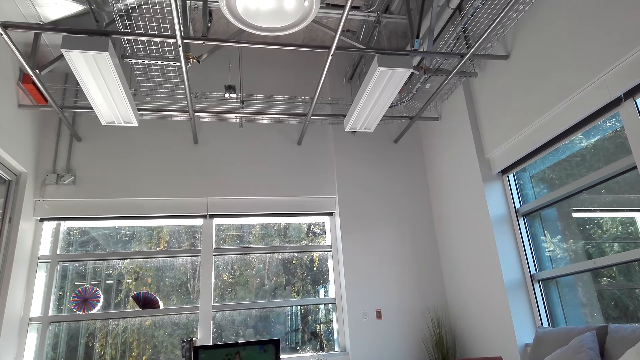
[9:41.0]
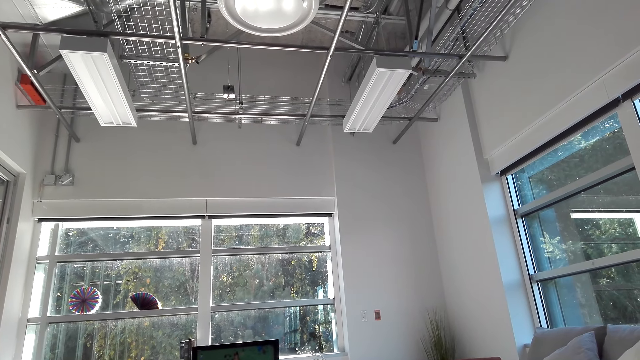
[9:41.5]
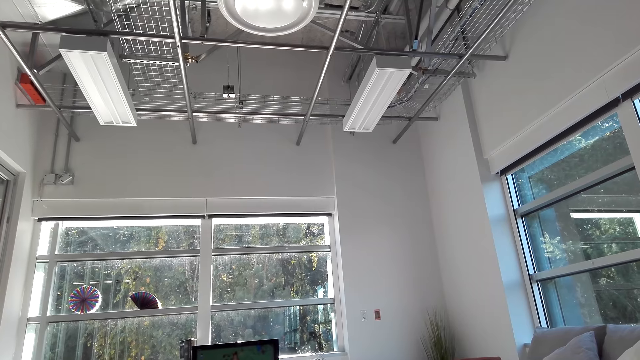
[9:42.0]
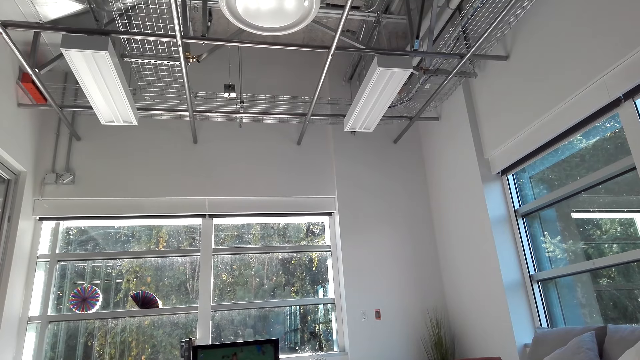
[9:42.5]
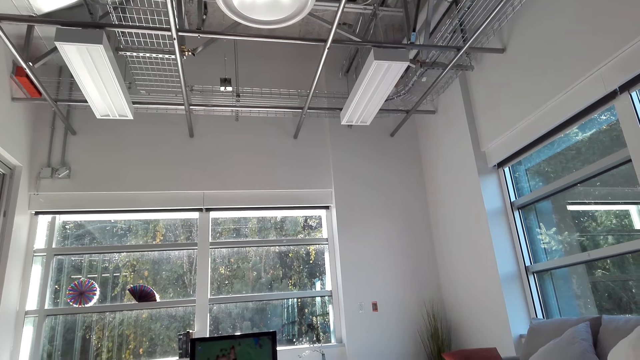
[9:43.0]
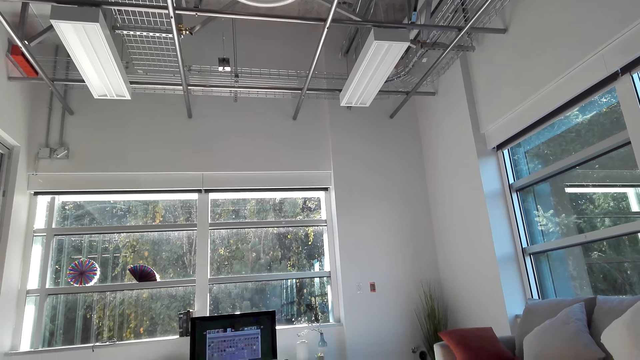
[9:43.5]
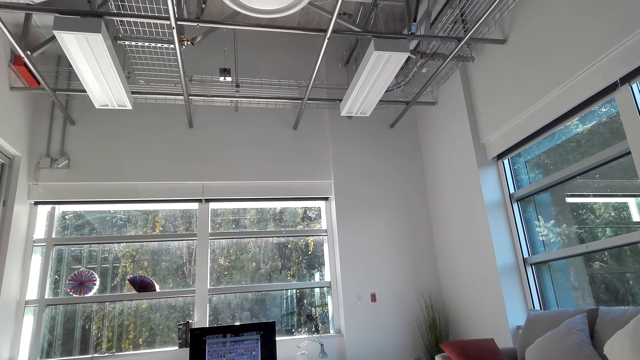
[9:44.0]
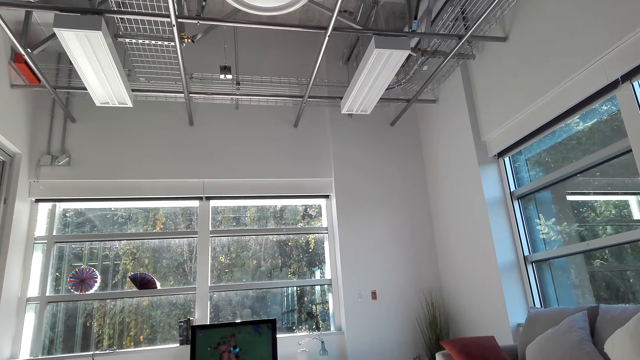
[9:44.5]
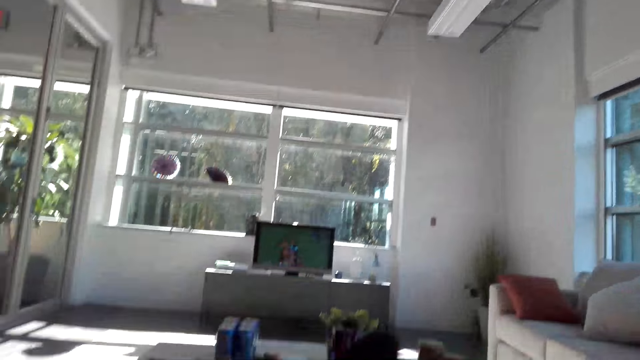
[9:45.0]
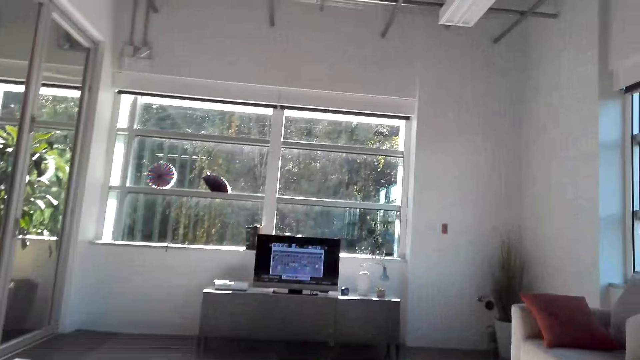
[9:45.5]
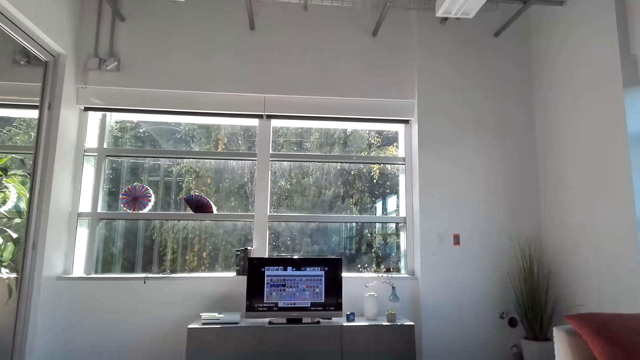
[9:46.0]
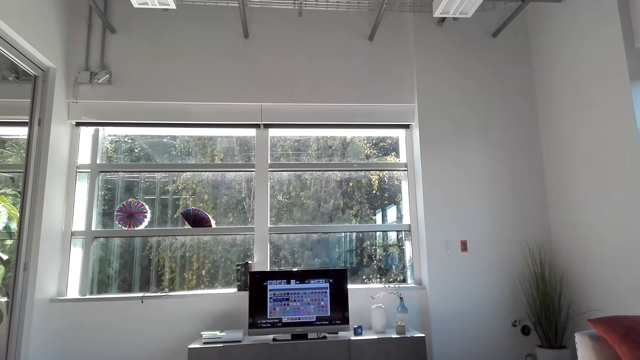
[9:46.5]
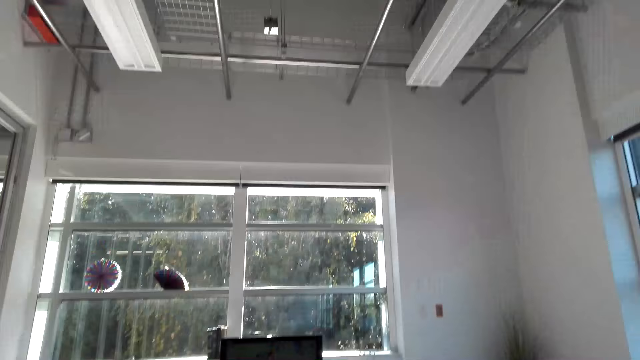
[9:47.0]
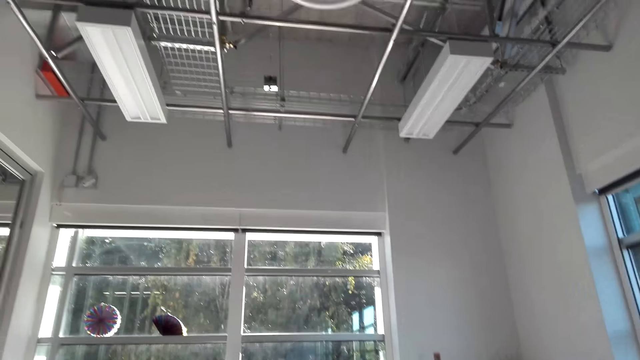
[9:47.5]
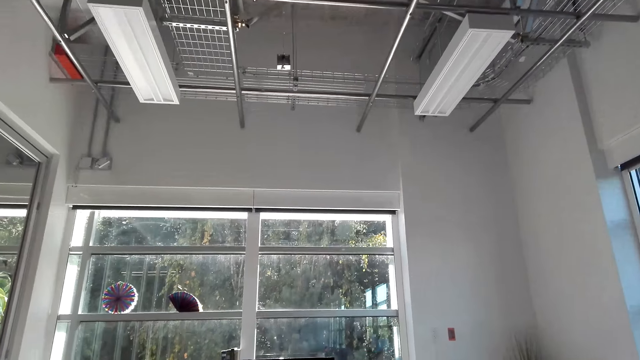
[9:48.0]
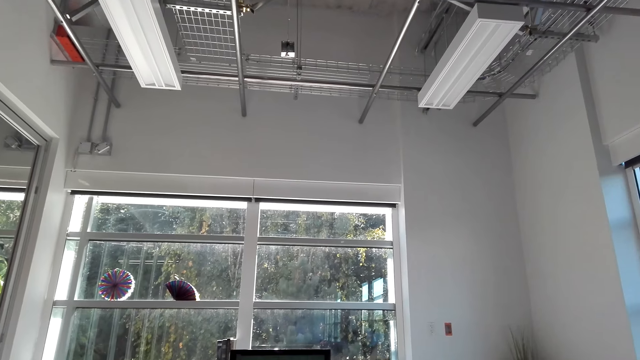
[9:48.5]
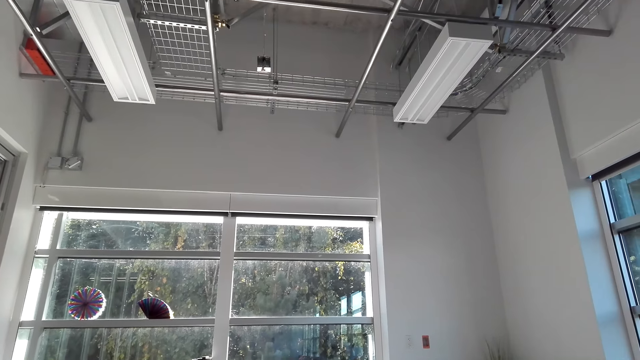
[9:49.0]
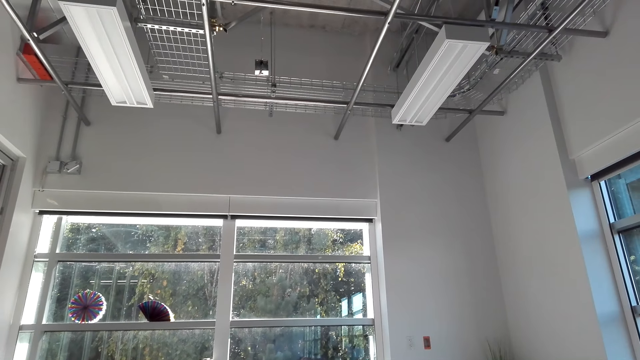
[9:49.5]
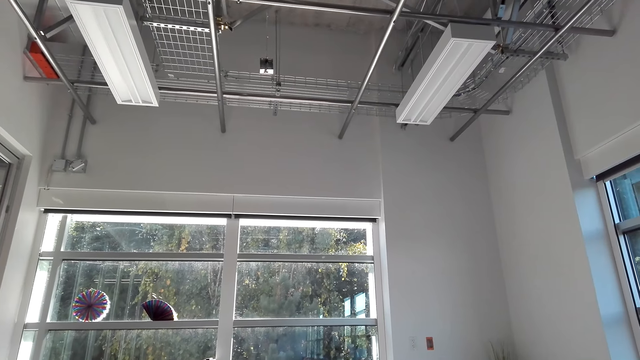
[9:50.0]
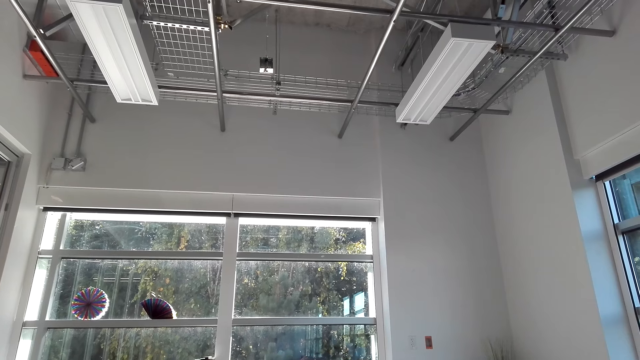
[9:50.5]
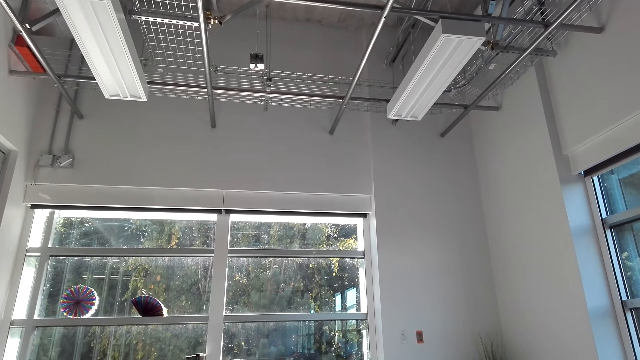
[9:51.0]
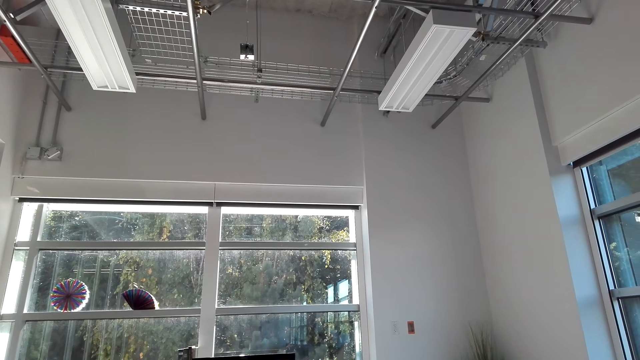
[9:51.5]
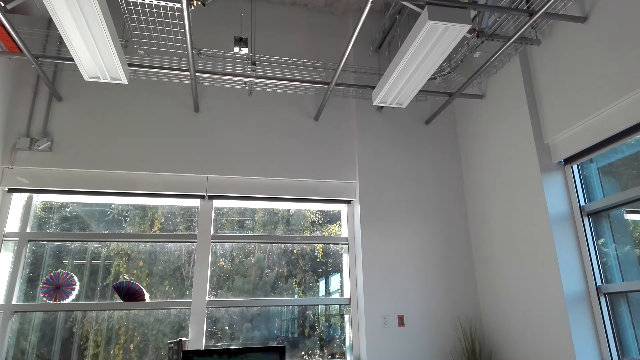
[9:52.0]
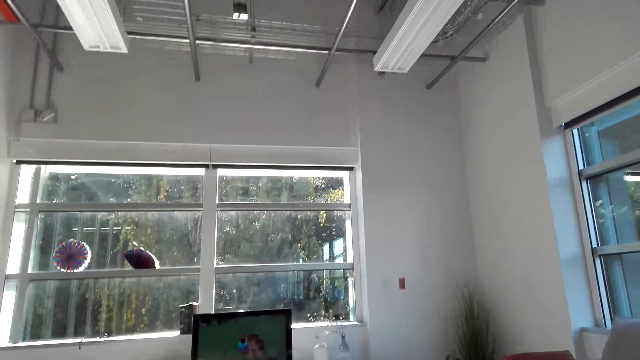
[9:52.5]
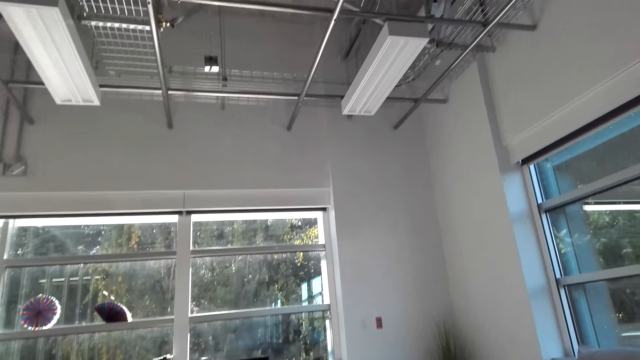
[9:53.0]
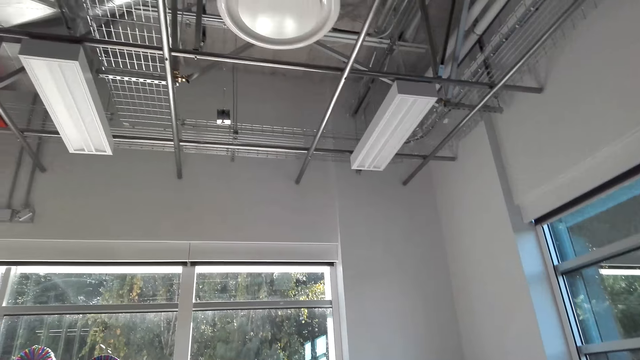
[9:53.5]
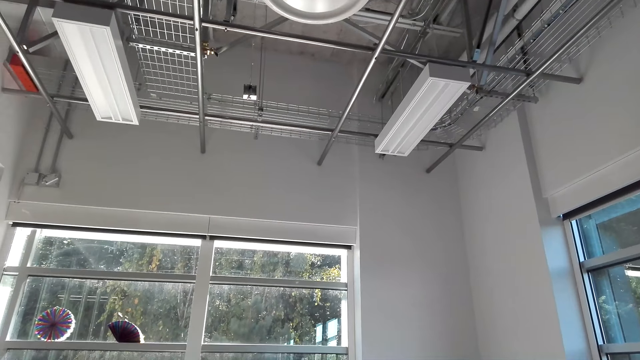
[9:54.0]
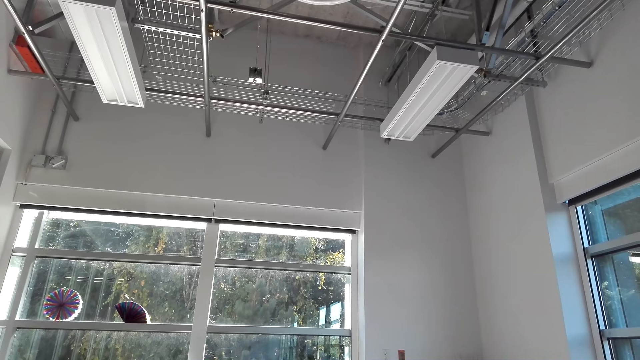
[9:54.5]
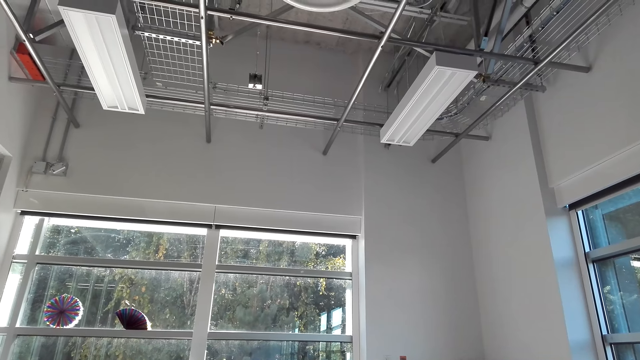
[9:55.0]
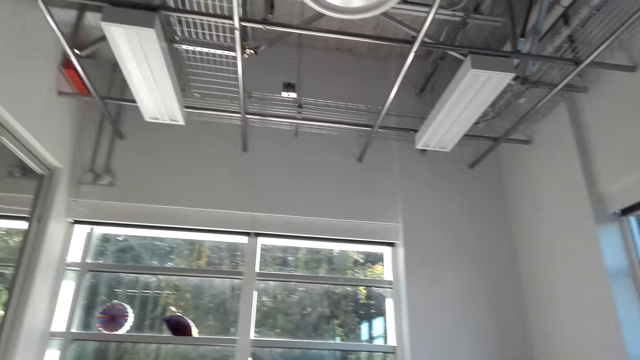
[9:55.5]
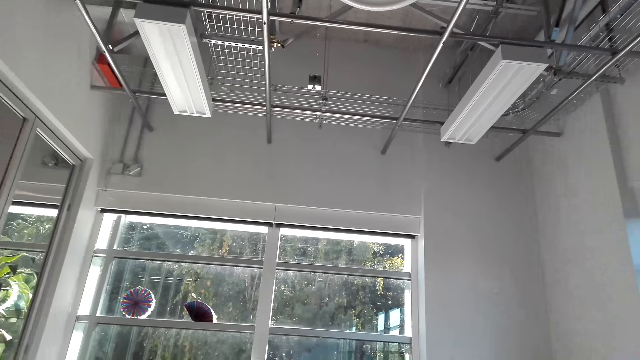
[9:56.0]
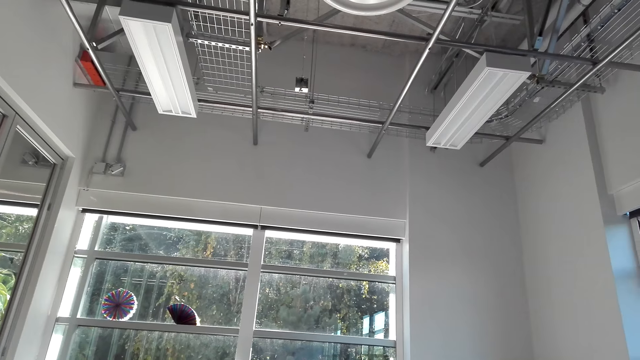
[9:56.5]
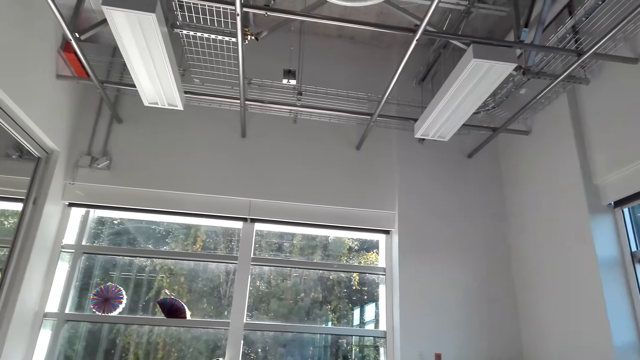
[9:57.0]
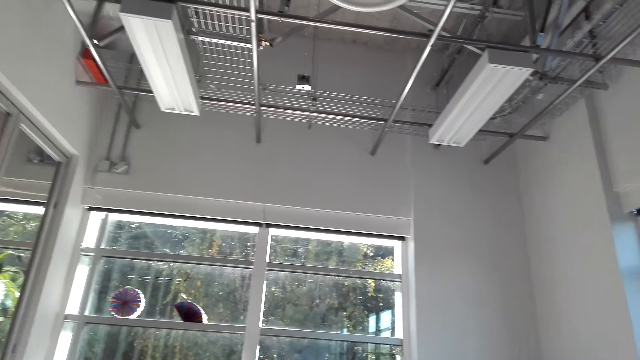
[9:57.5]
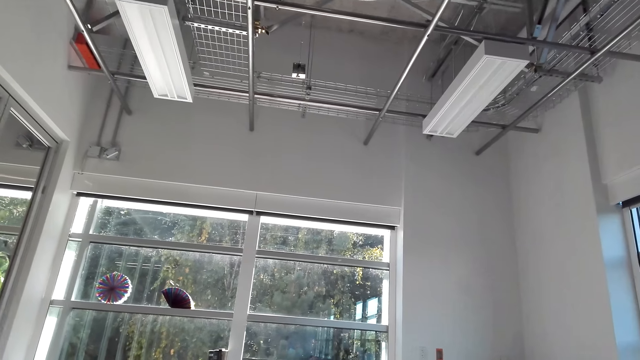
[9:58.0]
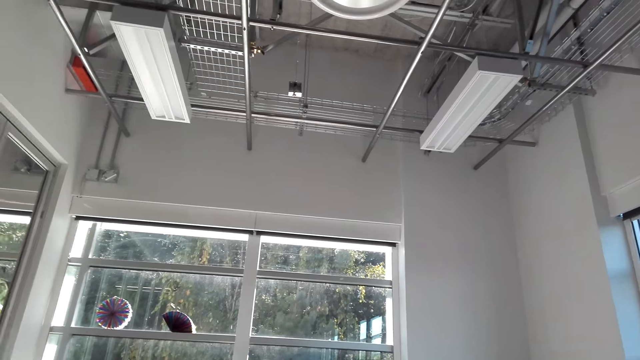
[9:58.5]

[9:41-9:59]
The camera wearer watches the television. They move around the living room. They watch the television. They move around the living room.

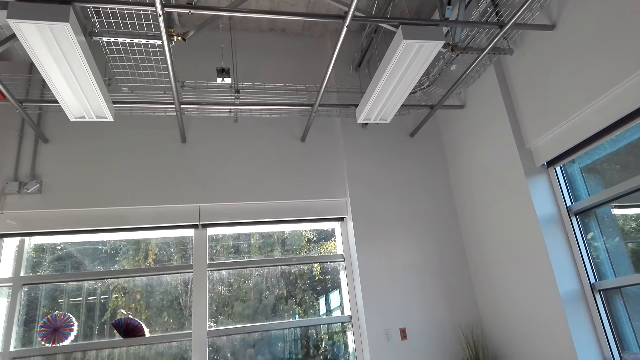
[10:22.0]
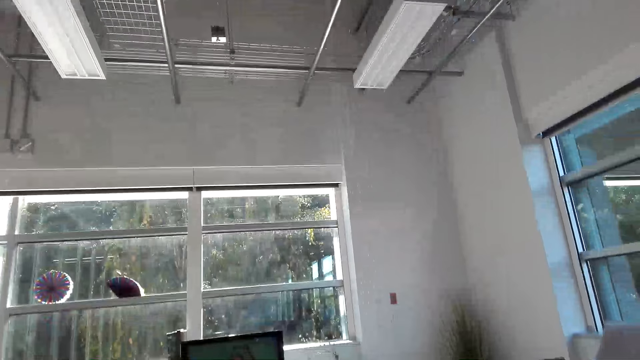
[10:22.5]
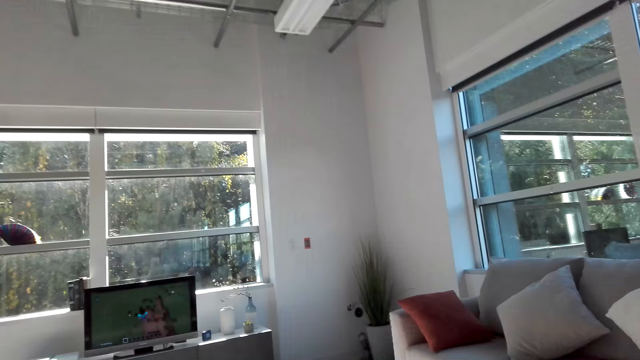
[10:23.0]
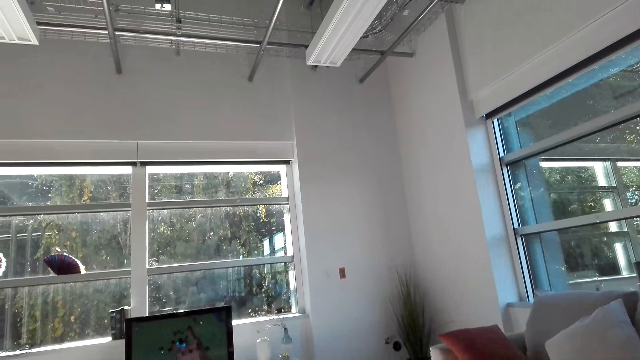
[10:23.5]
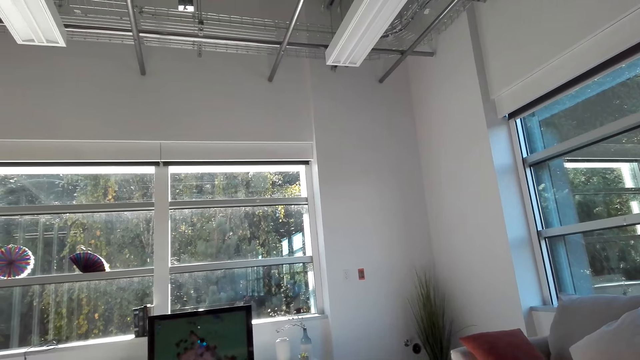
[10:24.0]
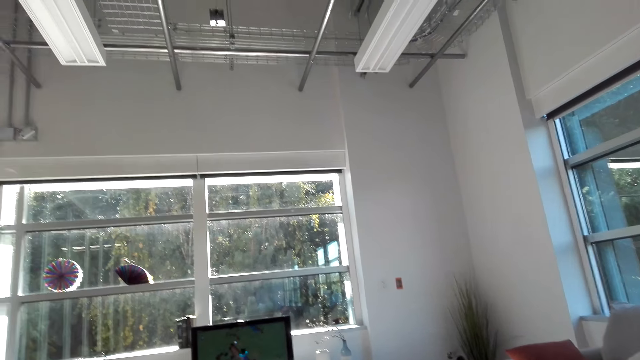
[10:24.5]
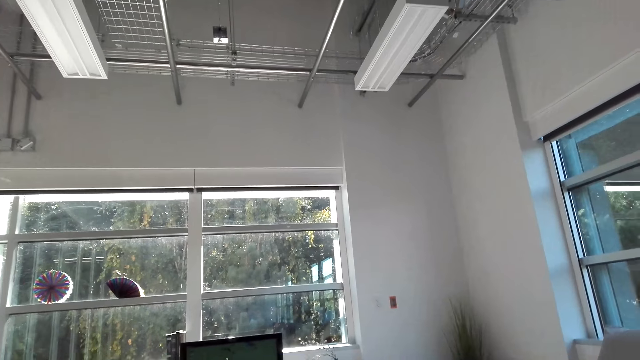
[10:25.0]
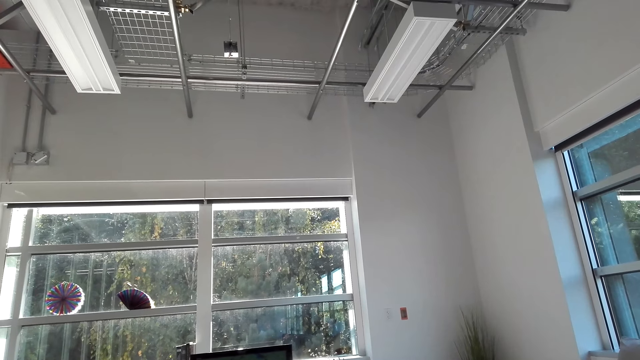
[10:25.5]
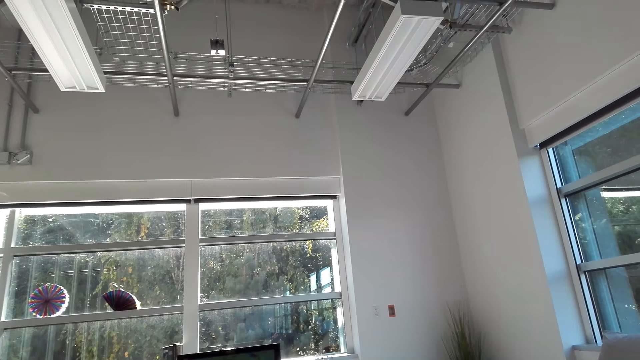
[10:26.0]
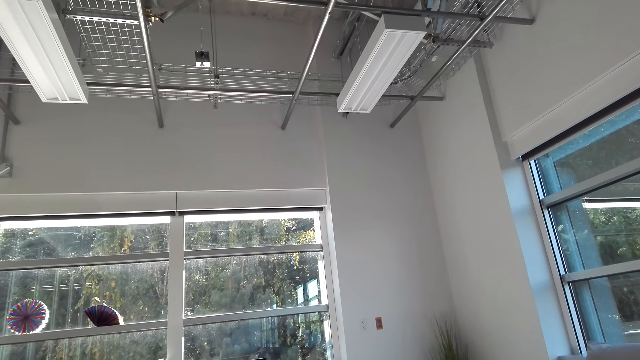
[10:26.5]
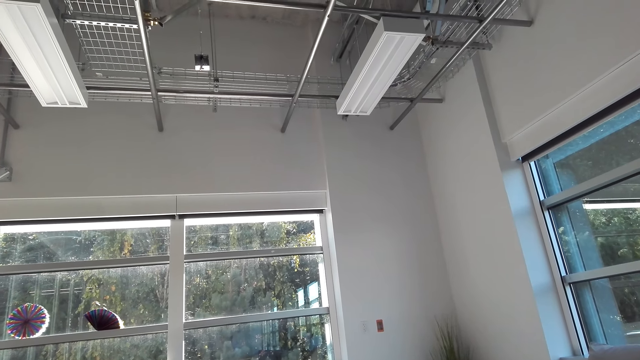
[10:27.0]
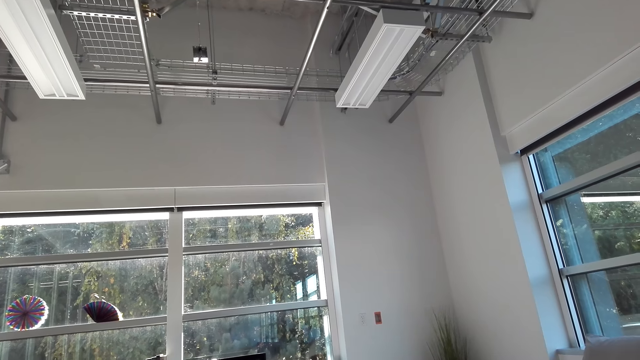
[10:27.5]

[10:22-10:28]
The camera wearer watches the television. They move around the living room.
